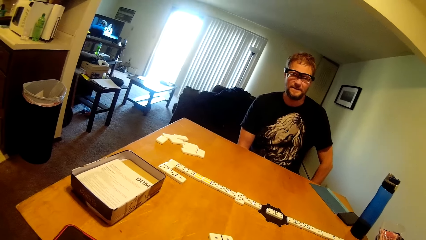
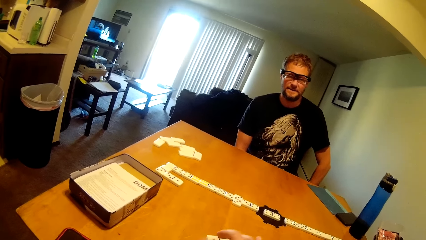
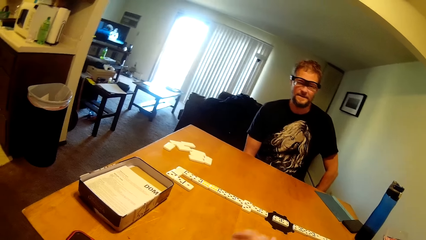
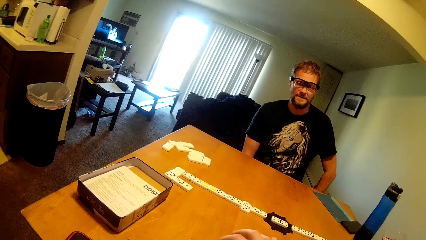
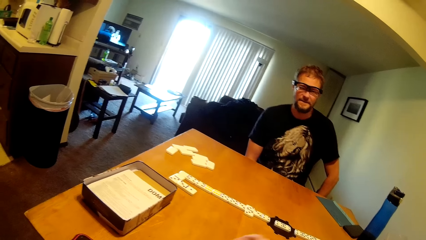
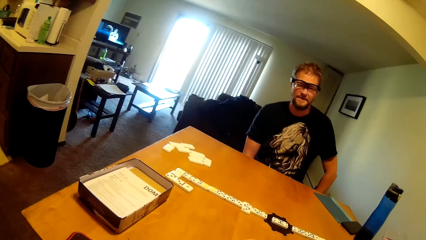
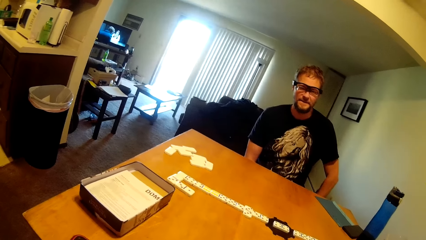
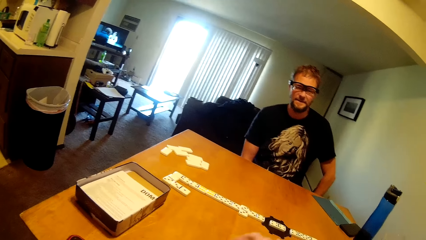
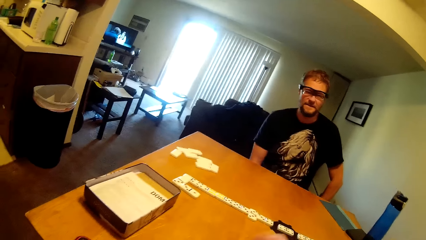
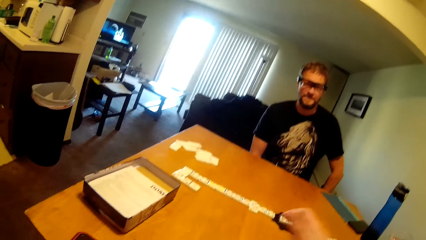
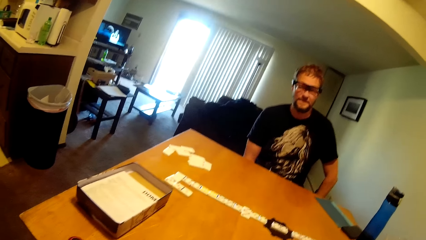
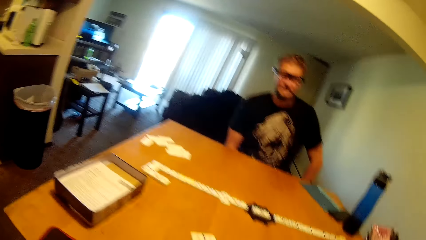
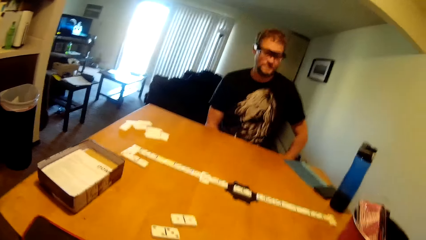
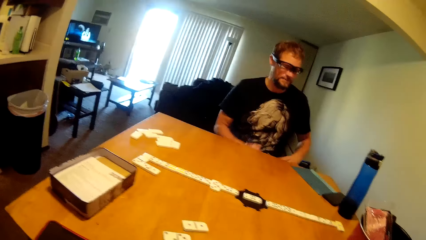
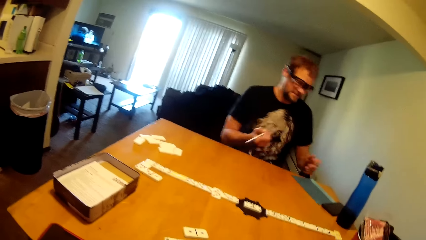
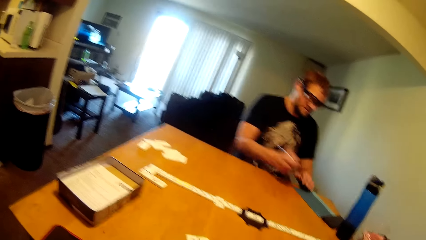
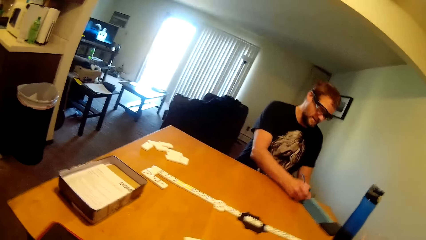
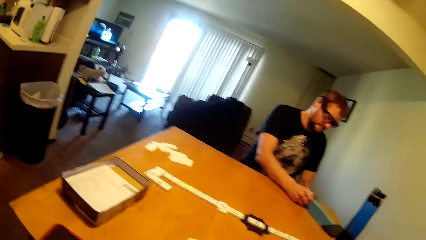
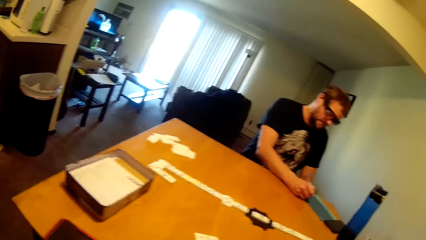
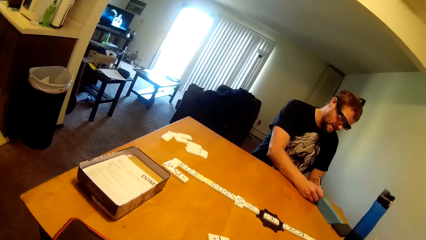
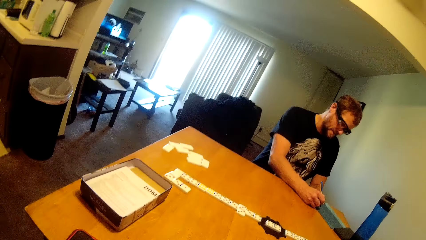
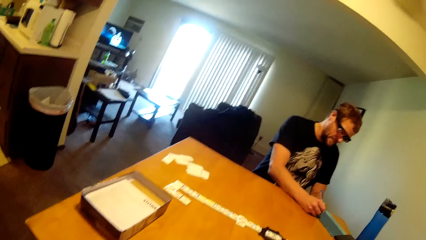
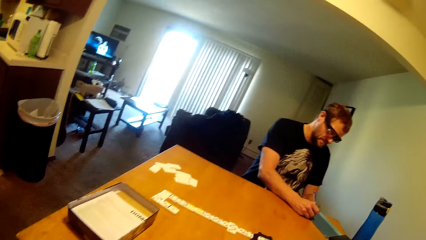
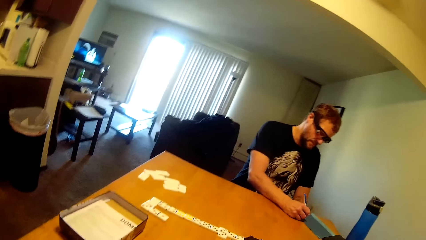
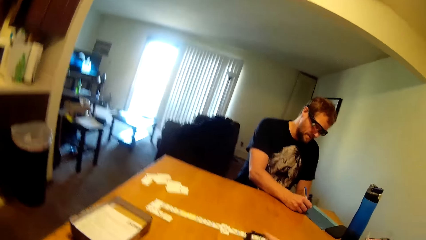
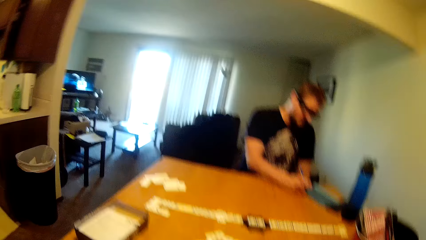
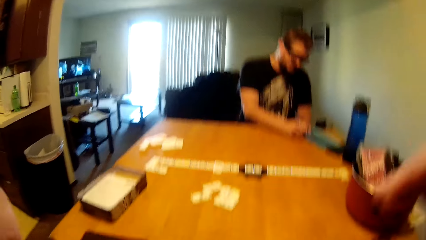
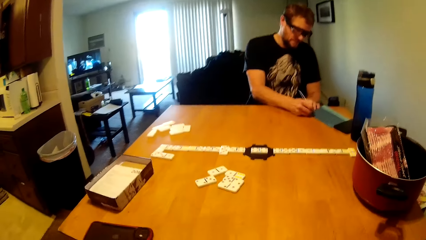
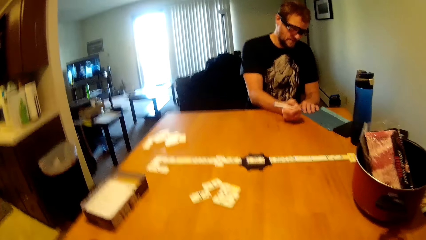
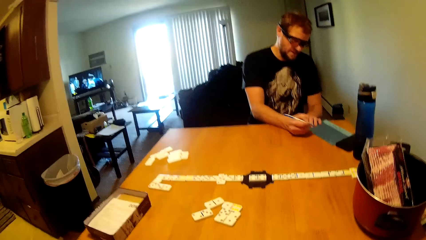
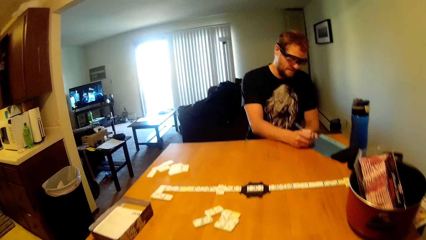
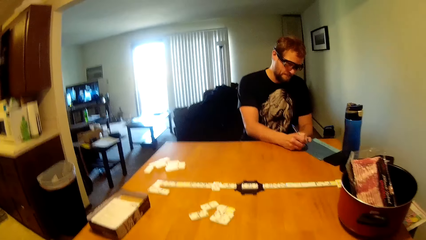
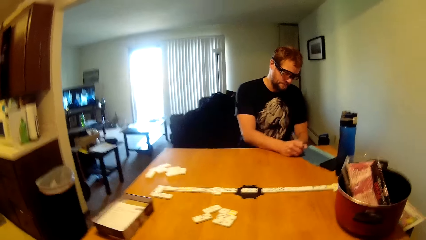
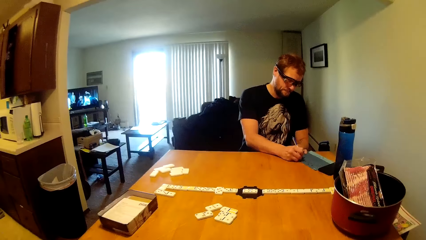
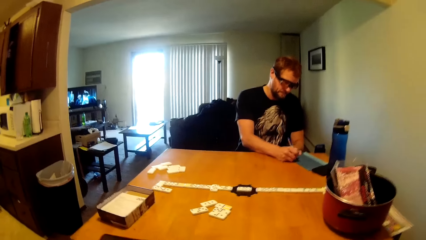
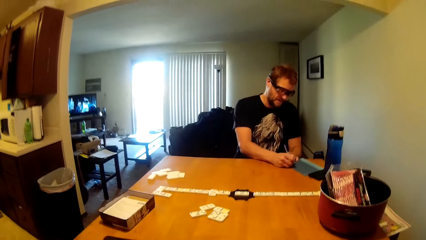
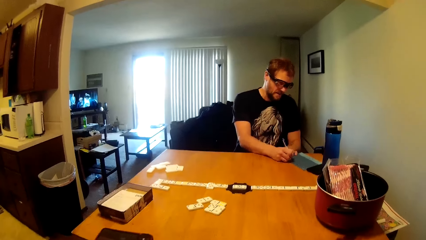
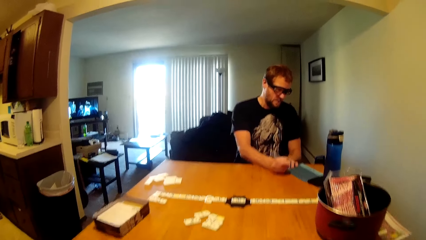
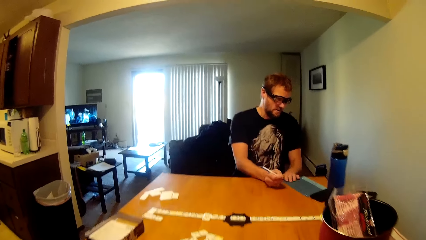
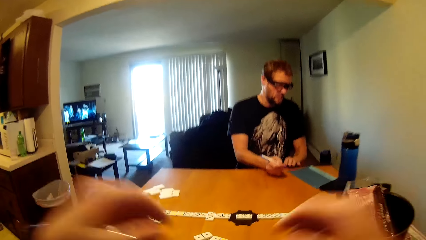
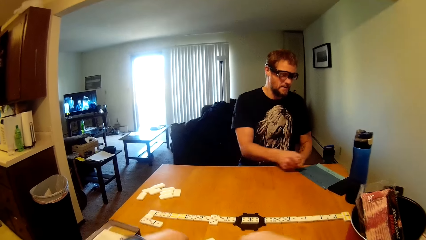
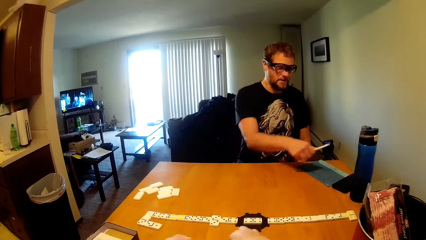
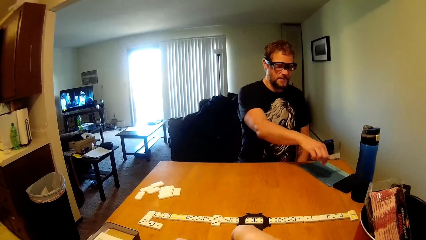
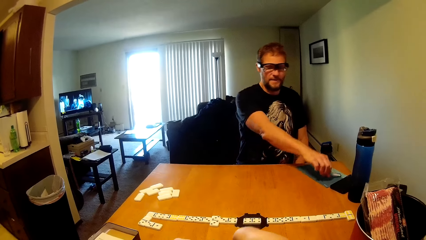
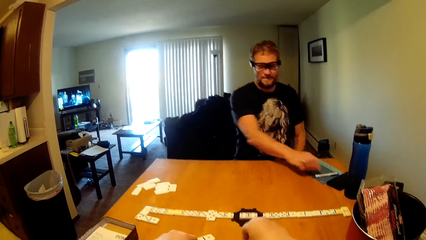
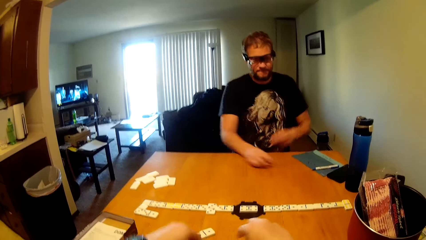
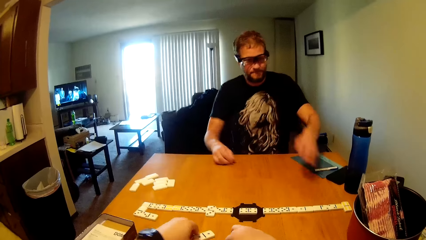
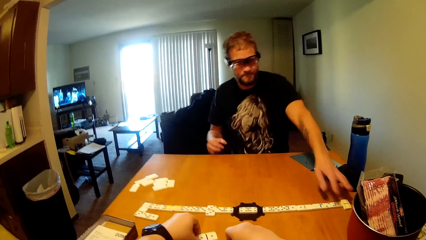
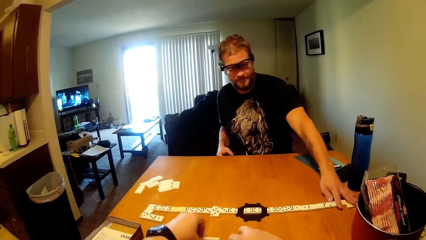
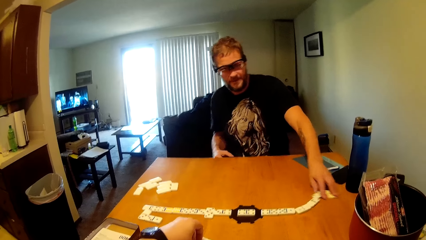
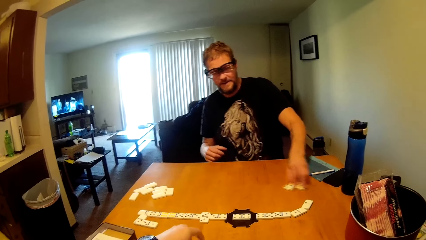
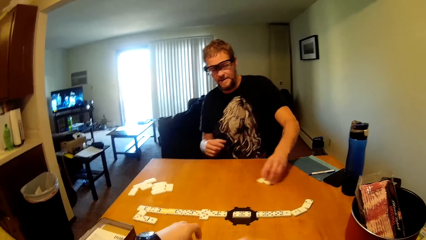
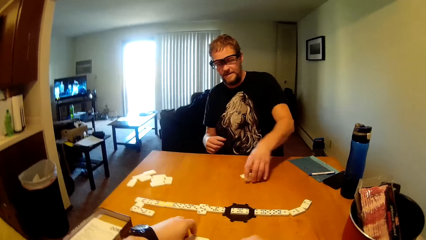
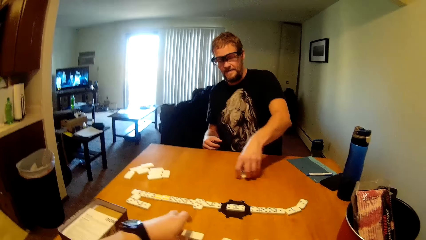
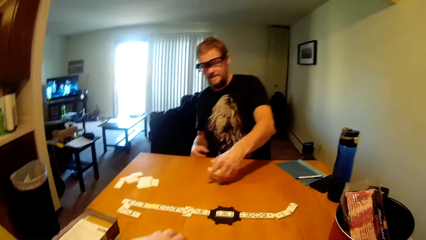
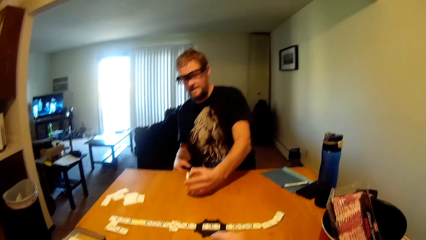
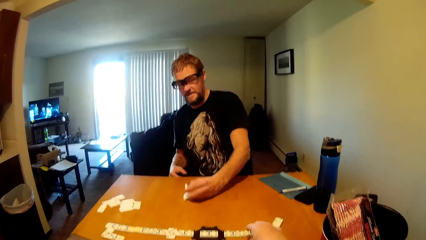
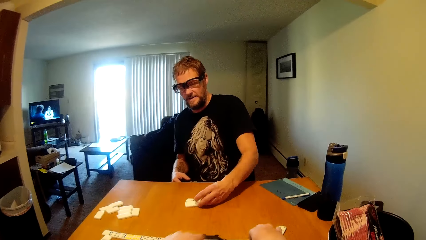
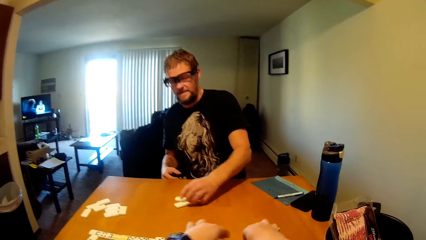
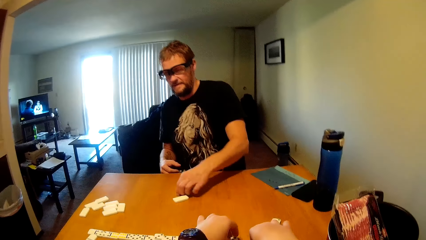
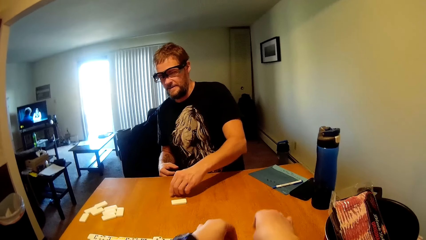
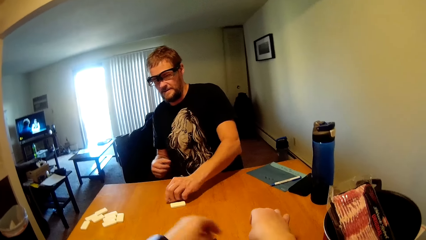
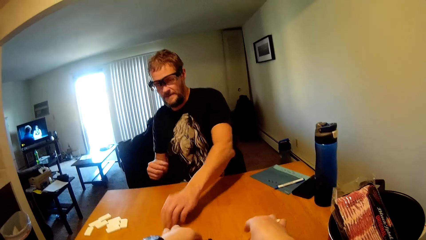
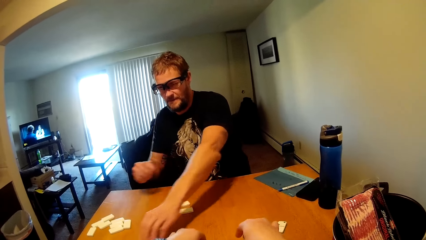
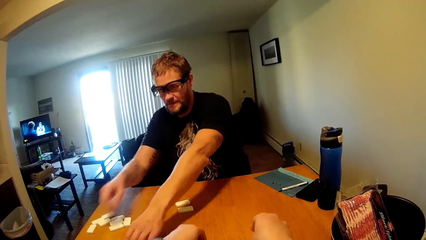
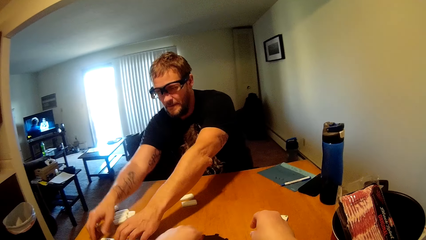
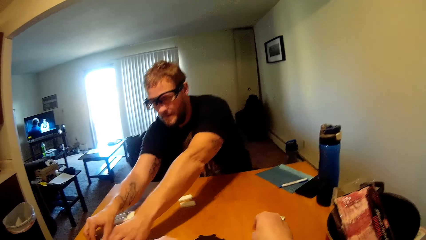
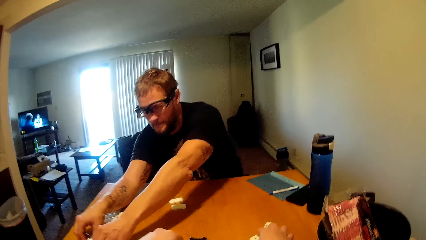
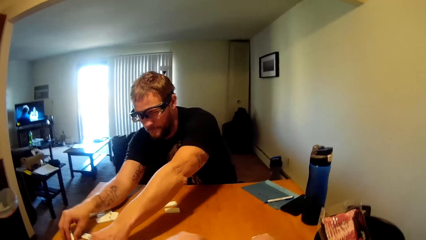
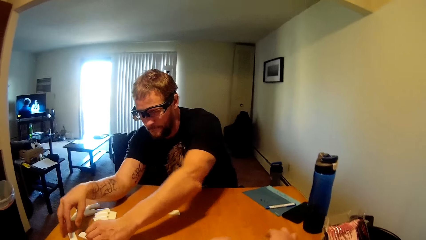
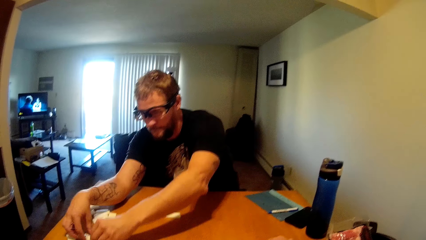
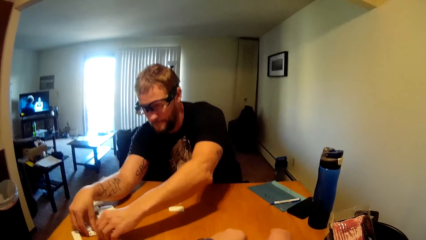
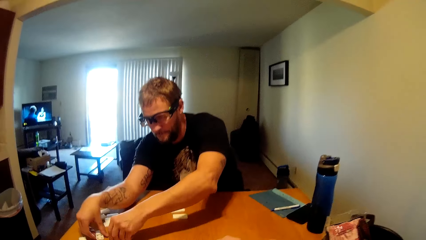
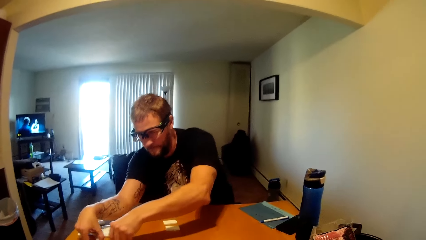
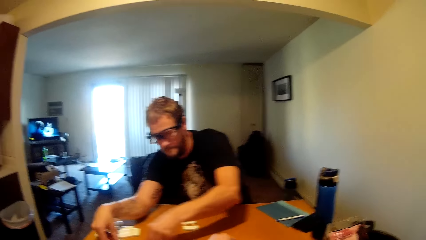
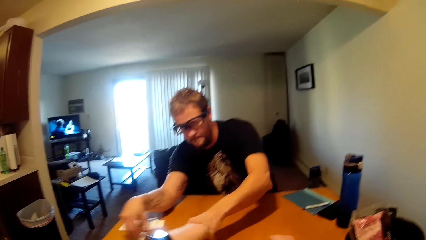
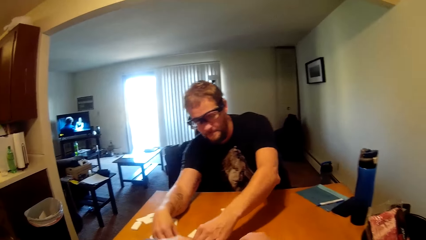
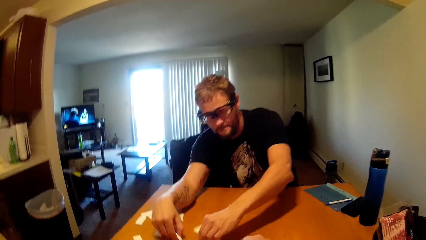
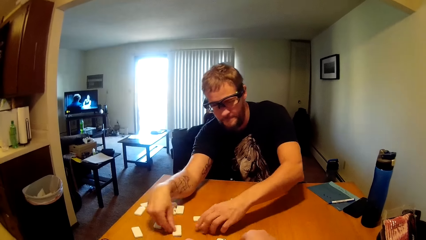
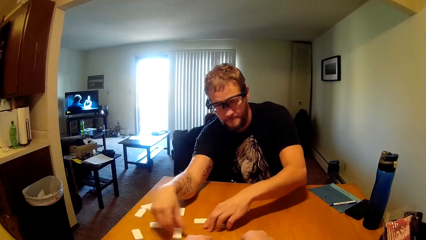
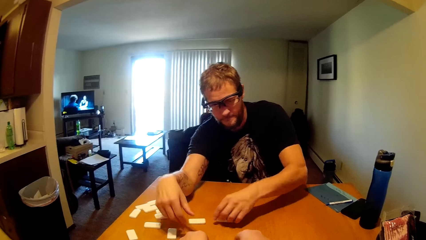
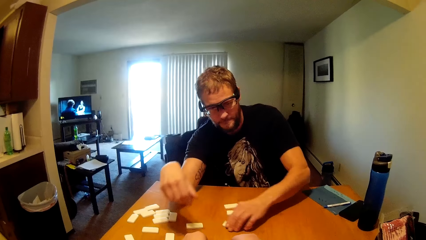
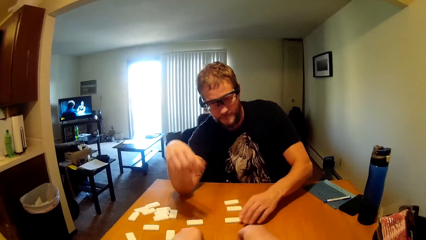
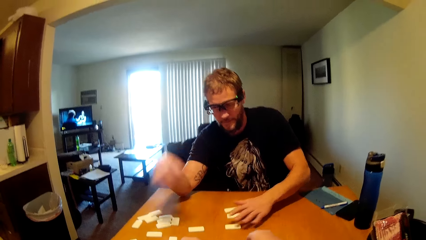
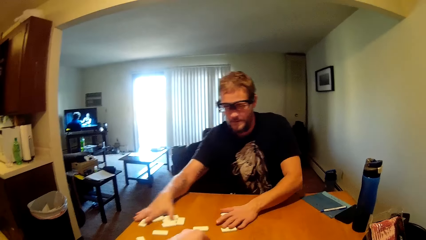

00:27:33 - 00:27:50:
The camera wearer moves his hand. A man writes on a paper using a pen. The camera wearer drops his hands. The man puts the pen on the paper. The man grabs cards on the table. The man rearranges the dice. The camera wearer rearranges the dice.
